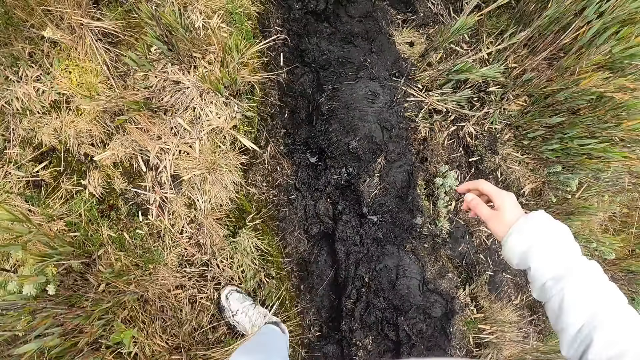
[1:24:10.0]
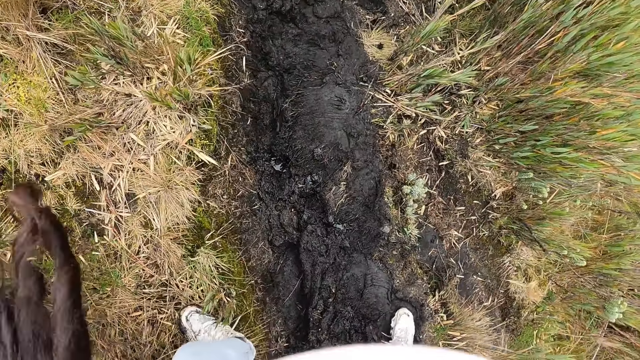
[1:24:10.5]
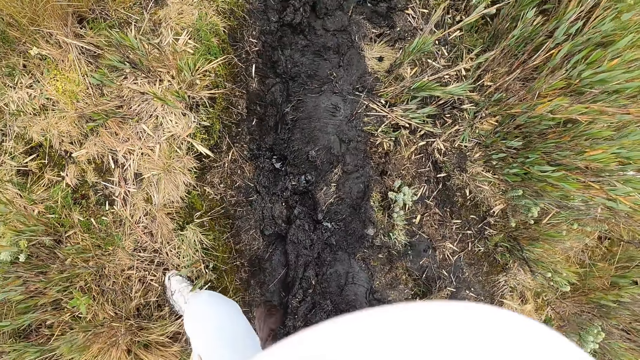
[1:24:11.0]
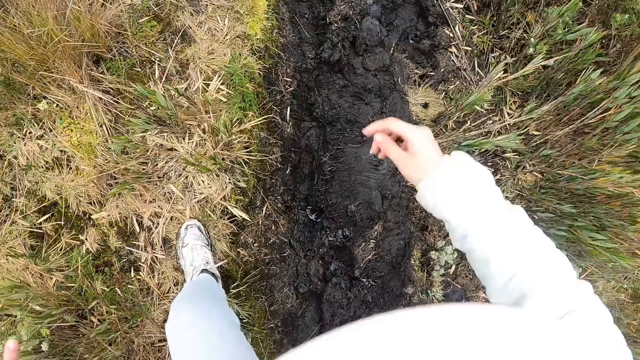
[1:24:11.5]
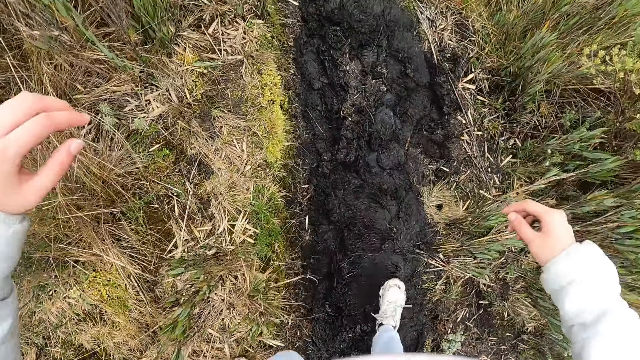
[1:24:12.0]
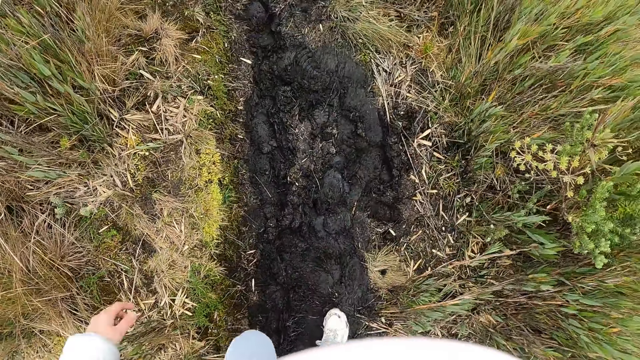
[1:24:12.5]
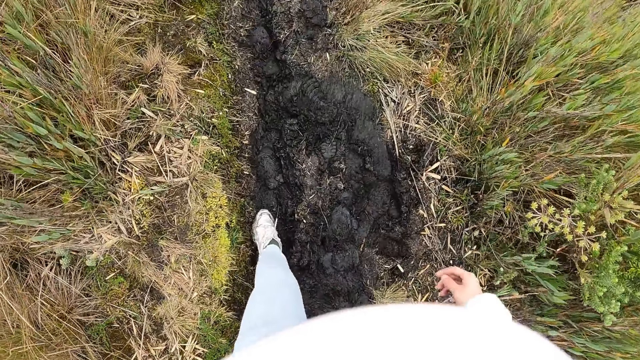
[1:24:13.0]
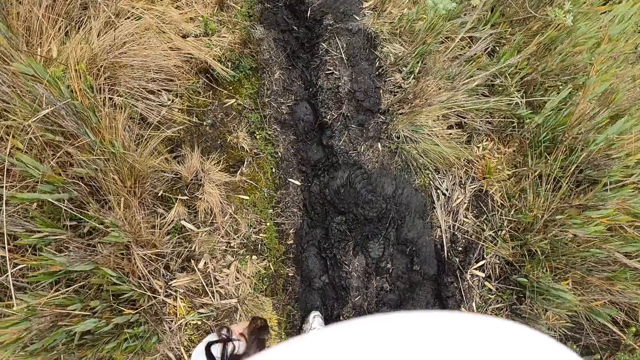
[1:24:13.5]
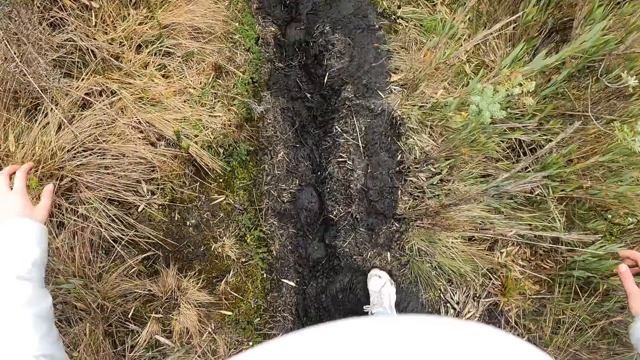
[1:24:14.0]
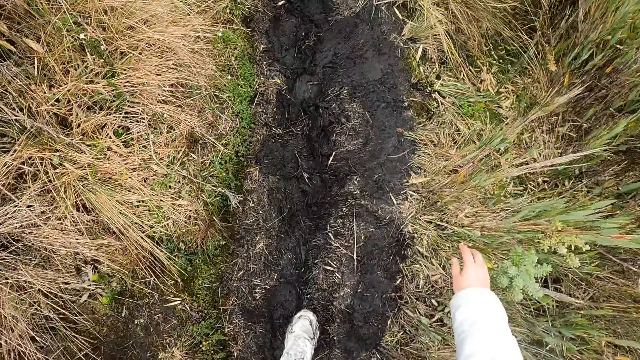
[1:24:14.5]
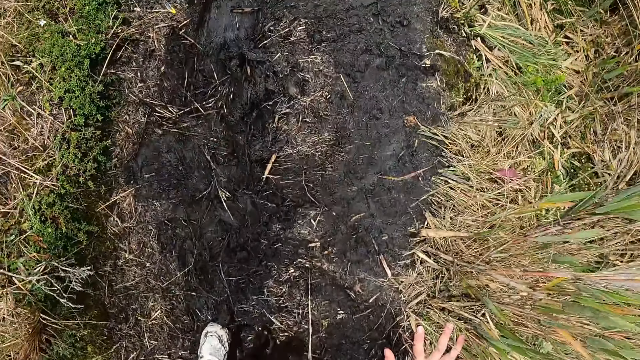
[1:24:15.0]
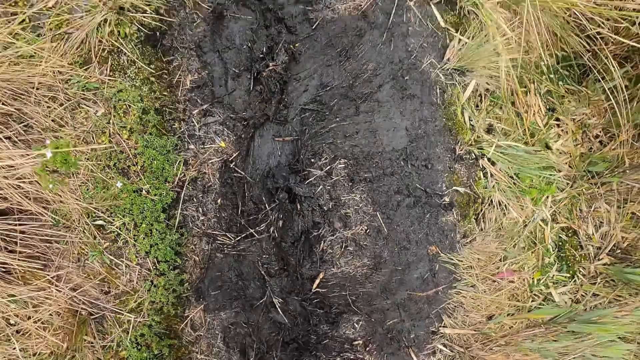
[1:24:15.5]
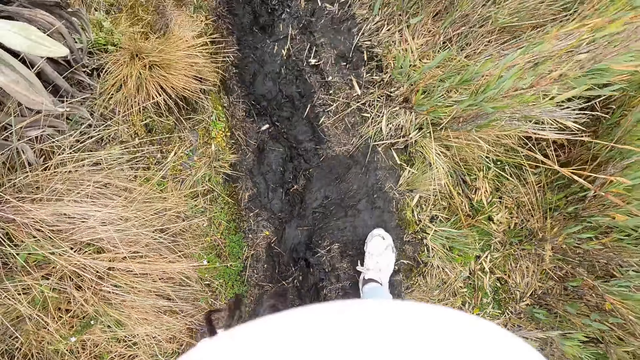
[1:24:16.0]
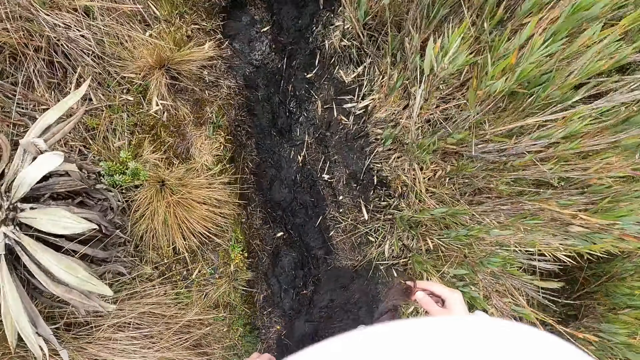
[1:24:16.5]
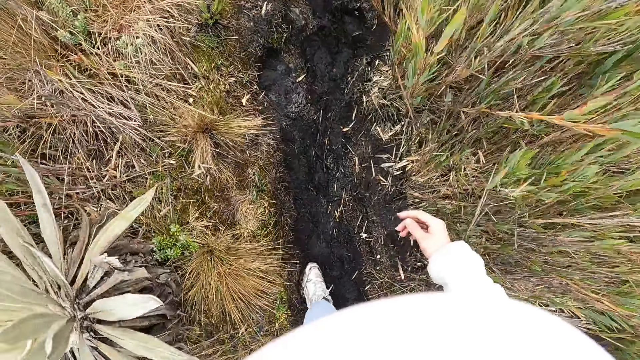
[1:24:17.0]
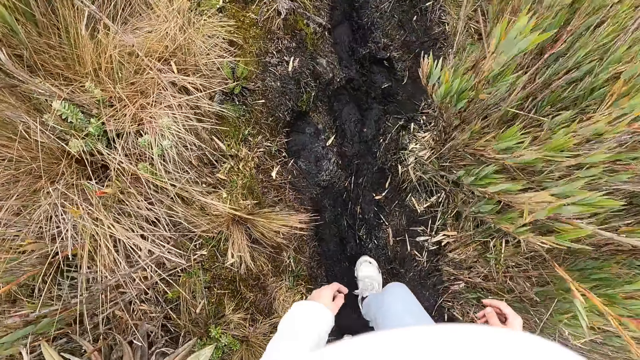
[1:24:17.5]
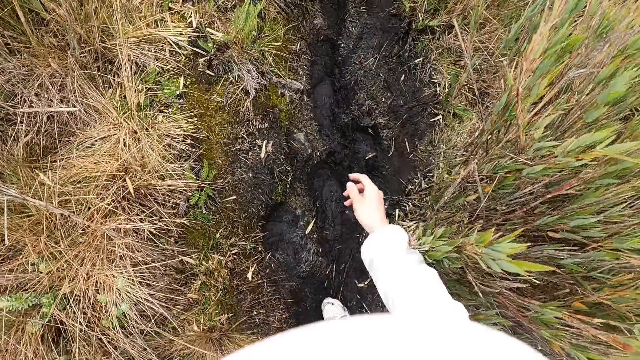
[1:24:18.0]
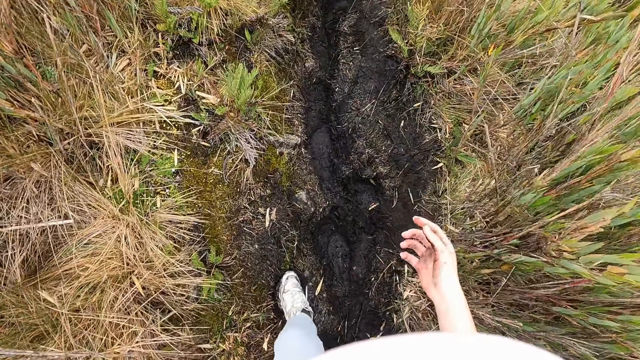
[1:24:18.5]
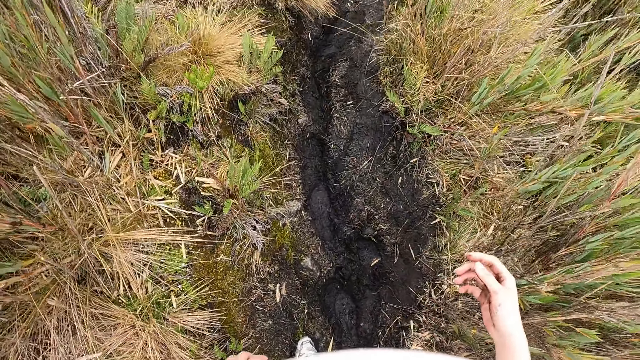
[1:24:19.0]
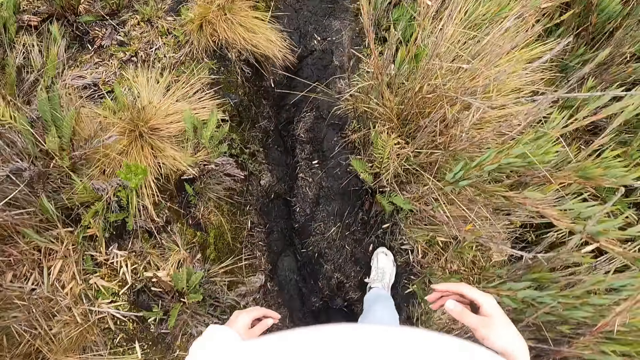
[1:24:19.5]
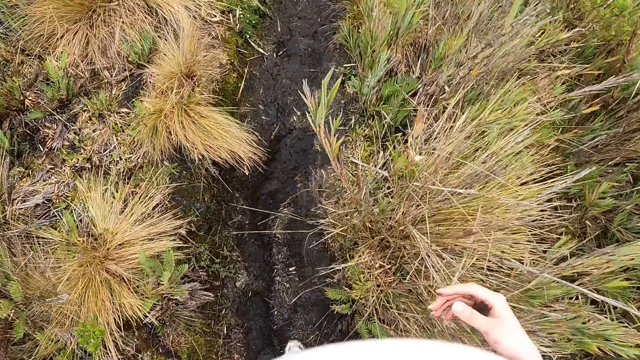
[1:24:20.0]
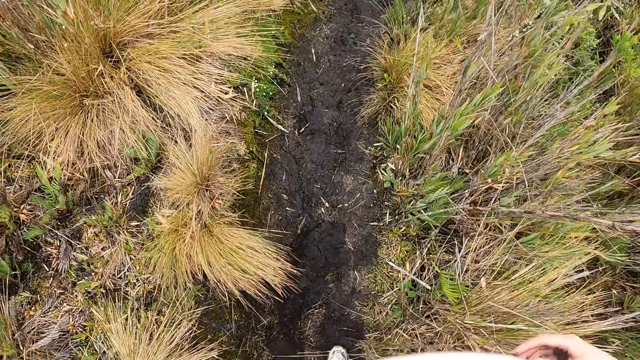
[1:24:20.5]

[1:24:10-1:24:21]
The camera wearer touches the ground with her right hand. She holds the ground. She walks around.

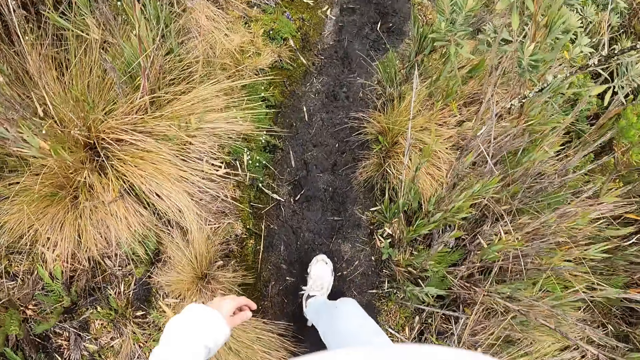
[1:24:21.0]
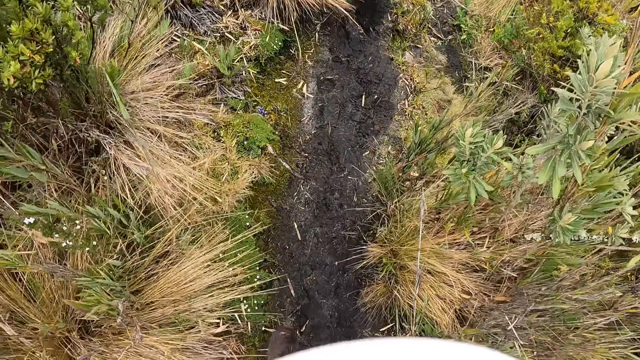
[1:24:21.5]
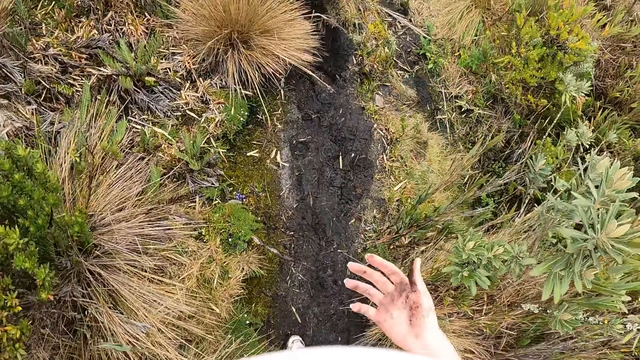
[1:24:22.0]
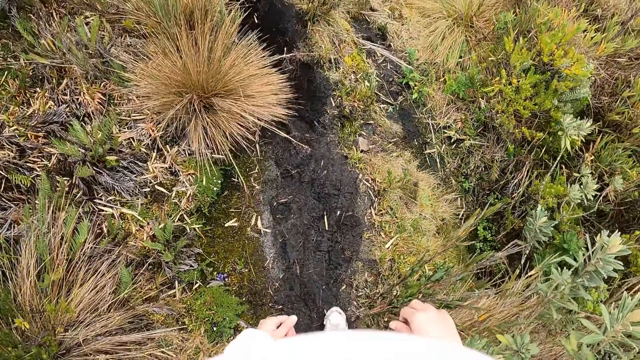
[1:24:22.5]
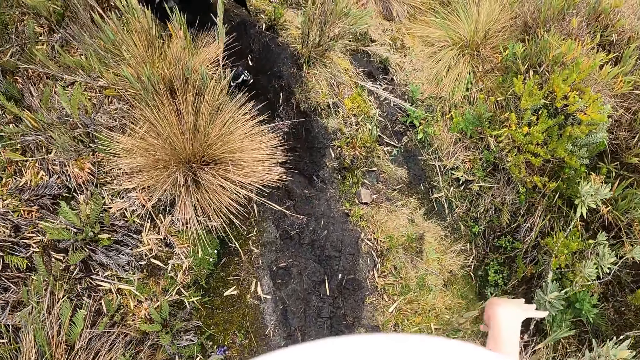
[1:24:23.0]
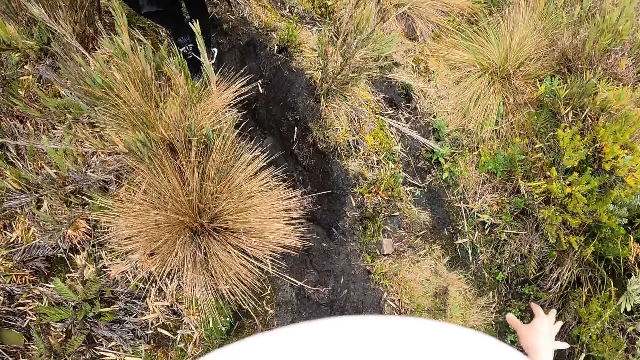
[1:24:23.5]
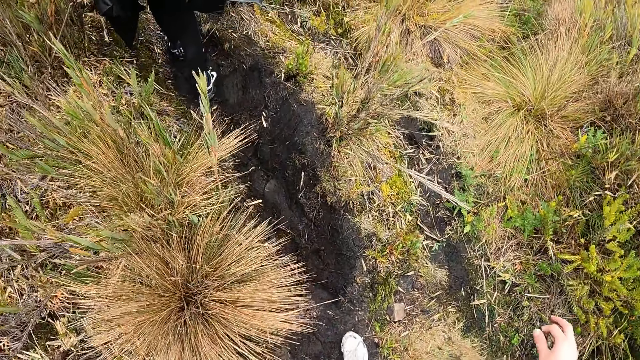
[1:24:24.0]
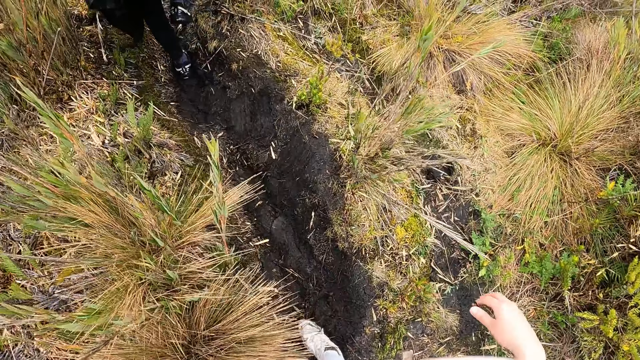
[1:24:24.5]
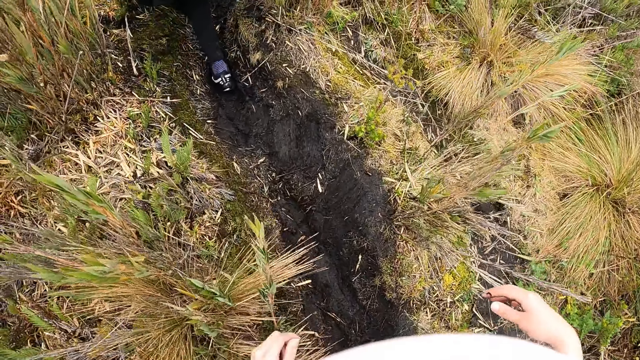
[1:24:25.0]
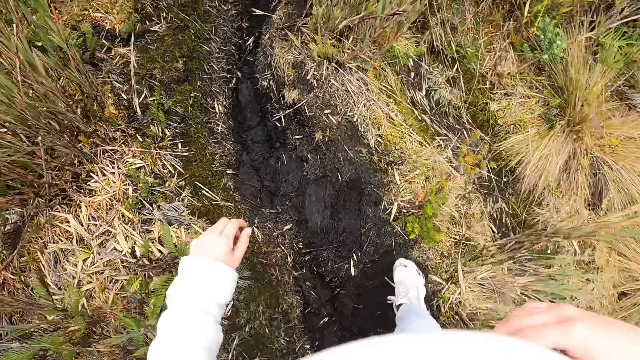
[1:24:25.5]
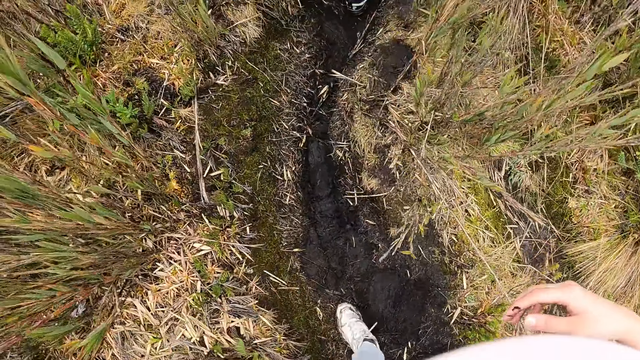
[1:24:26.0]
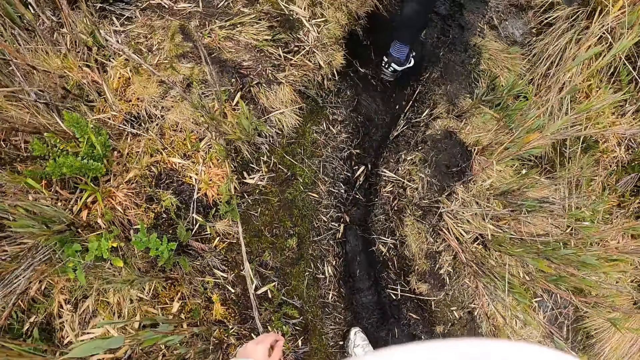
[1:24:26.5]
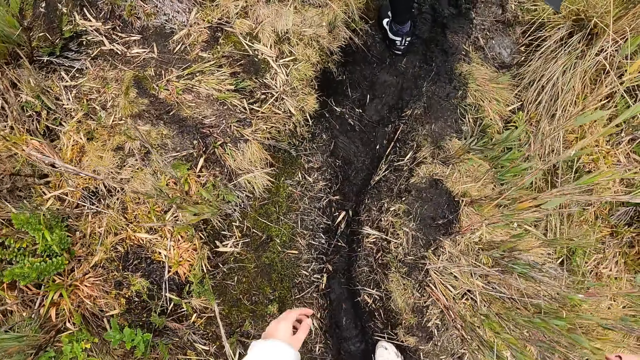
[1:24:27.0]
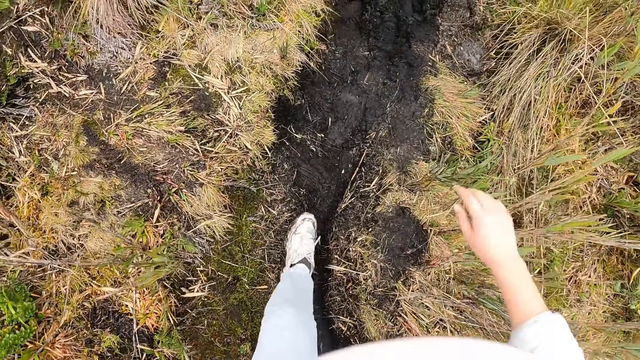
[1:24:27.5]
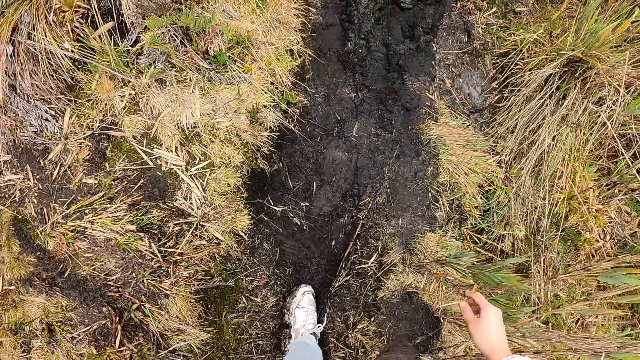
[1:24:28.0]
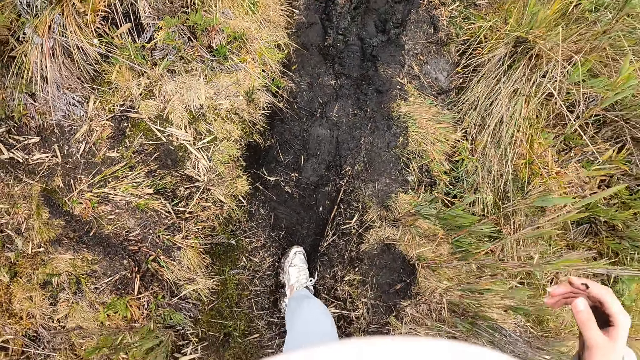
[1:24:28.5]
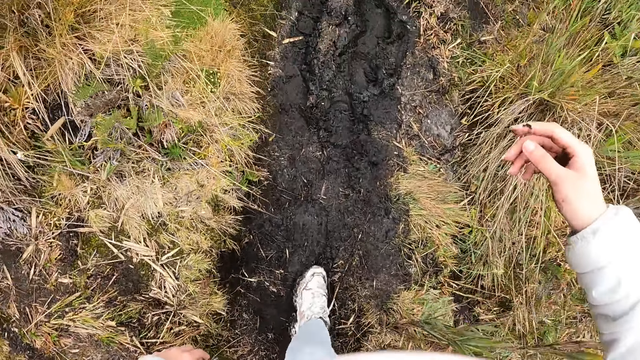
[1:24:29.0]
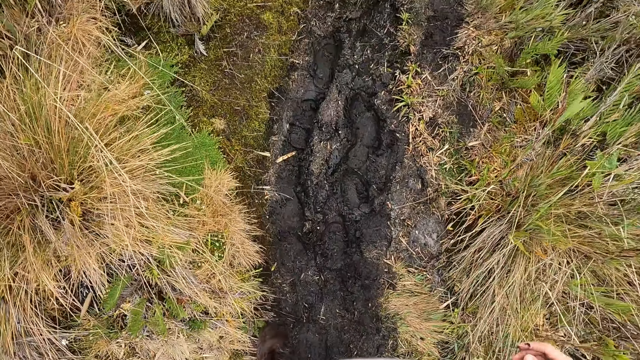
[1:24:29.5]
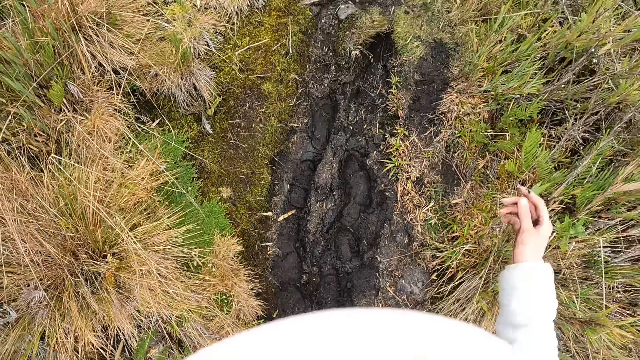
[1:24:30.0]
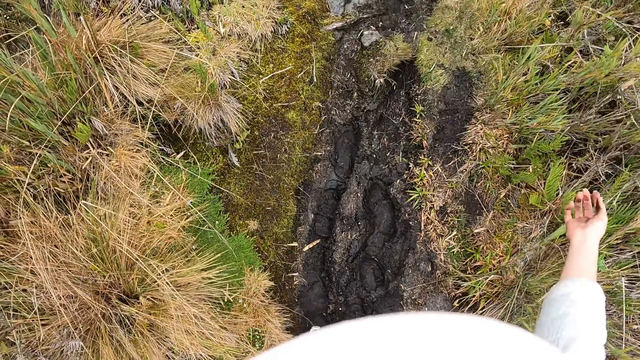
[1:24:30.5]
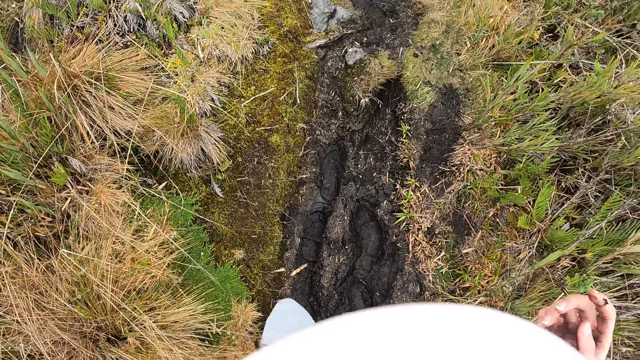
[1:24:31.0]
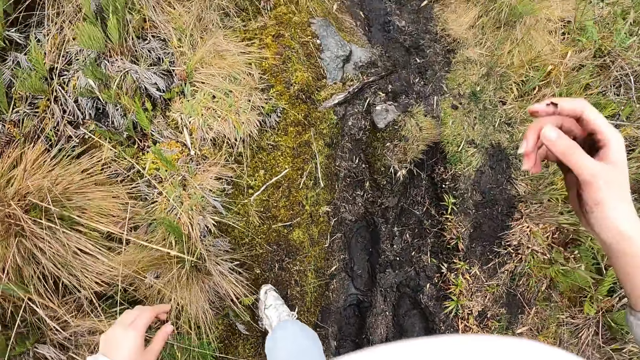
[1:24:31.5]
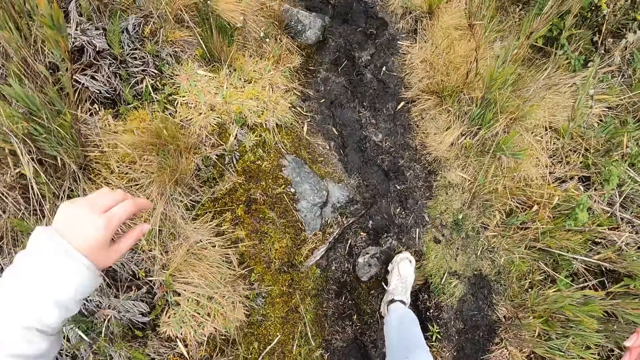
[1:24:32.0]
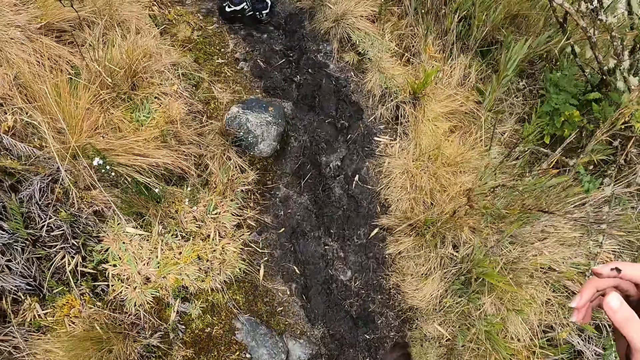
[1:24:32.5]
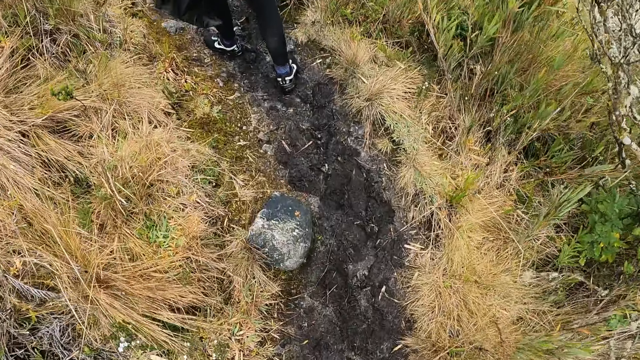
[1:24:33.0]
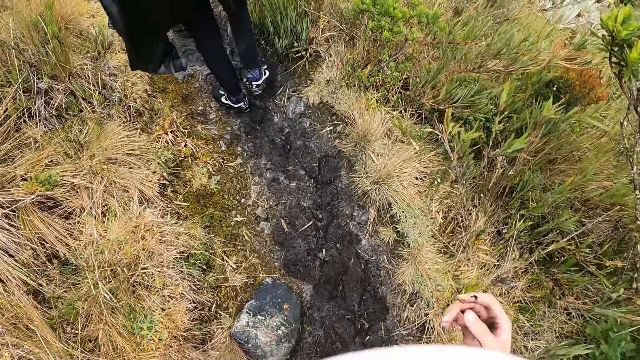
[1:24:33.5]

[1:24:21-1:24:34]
The camera wearer shakes a hand. A person walks around. The camera wearer walks around.
